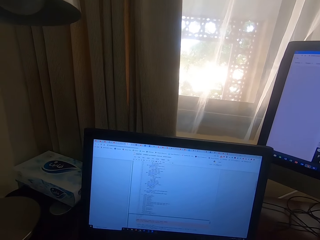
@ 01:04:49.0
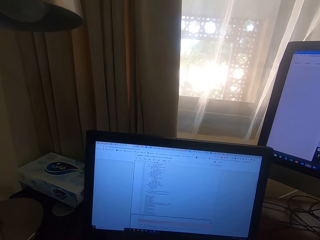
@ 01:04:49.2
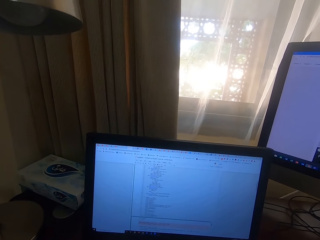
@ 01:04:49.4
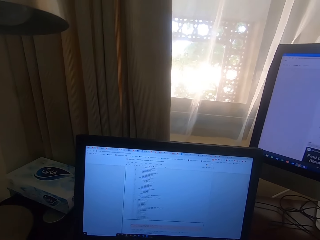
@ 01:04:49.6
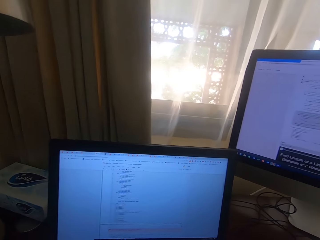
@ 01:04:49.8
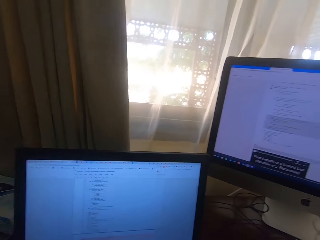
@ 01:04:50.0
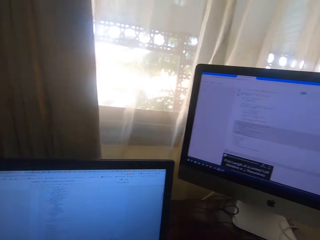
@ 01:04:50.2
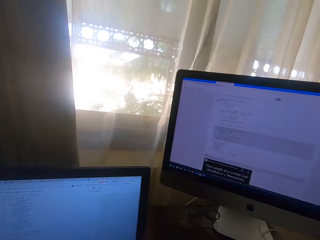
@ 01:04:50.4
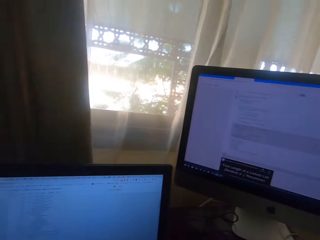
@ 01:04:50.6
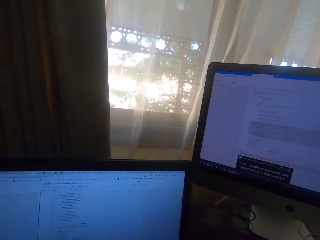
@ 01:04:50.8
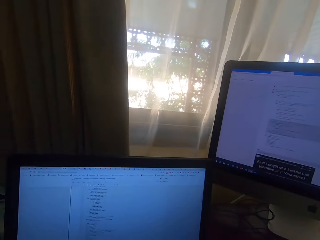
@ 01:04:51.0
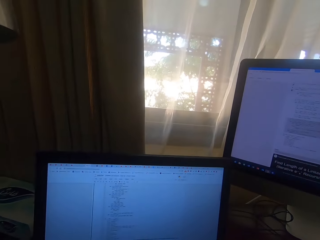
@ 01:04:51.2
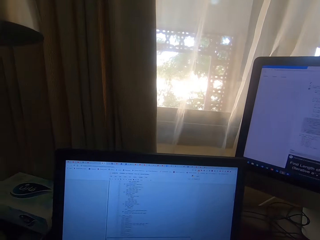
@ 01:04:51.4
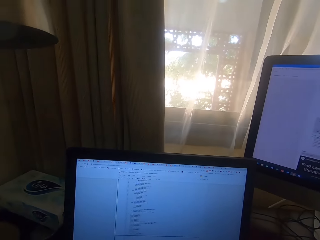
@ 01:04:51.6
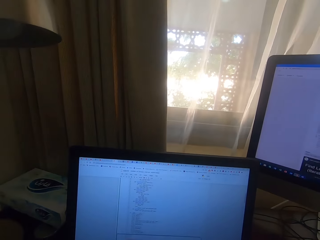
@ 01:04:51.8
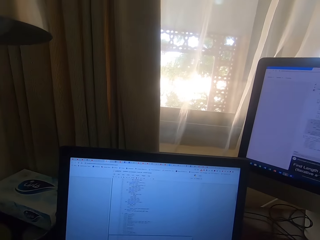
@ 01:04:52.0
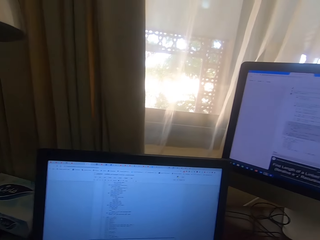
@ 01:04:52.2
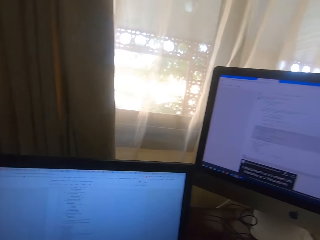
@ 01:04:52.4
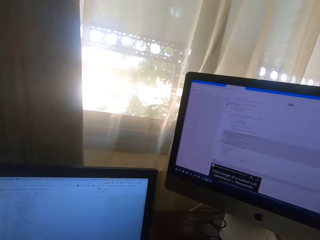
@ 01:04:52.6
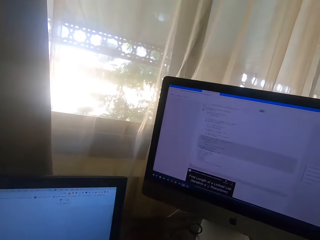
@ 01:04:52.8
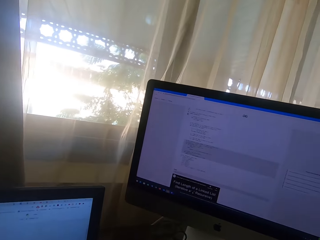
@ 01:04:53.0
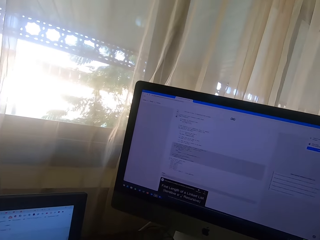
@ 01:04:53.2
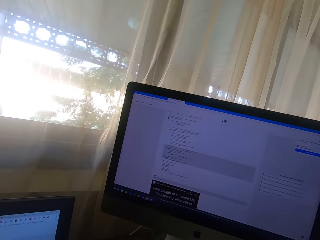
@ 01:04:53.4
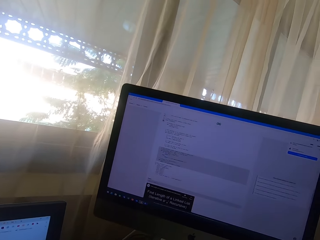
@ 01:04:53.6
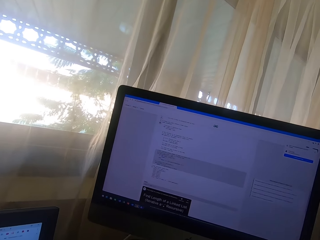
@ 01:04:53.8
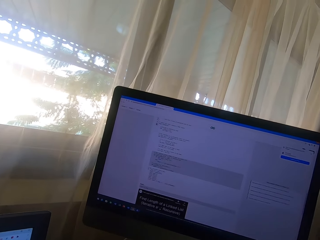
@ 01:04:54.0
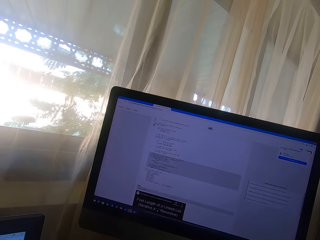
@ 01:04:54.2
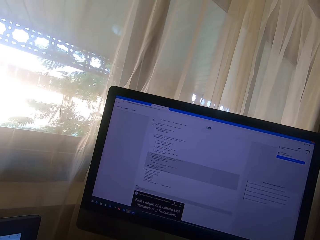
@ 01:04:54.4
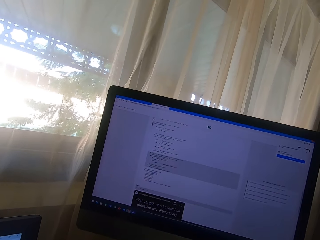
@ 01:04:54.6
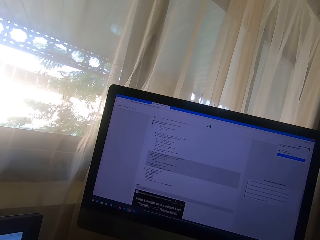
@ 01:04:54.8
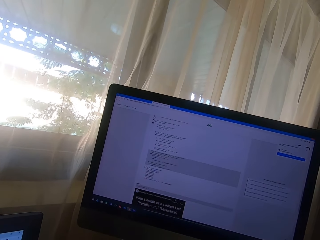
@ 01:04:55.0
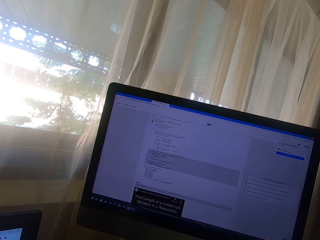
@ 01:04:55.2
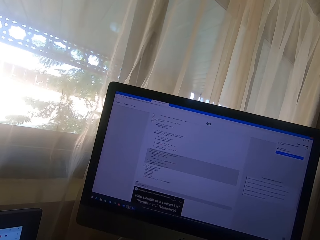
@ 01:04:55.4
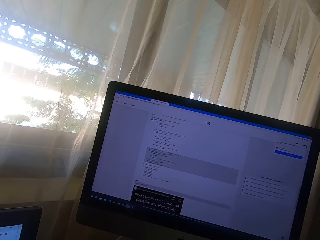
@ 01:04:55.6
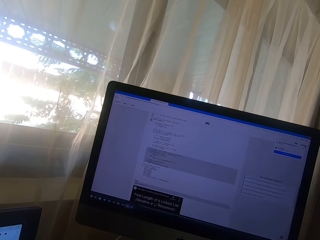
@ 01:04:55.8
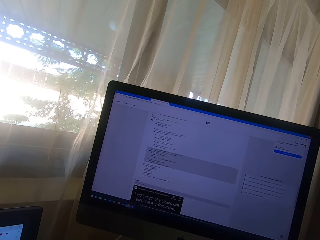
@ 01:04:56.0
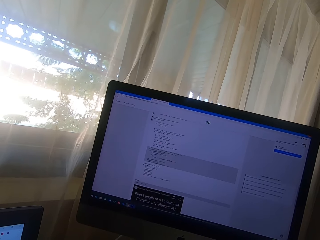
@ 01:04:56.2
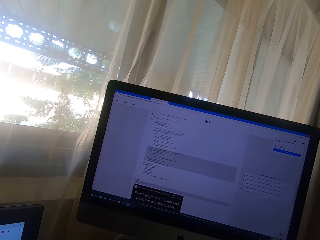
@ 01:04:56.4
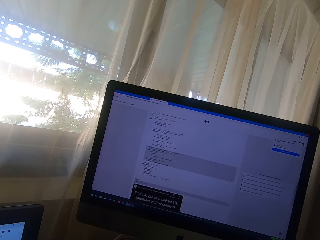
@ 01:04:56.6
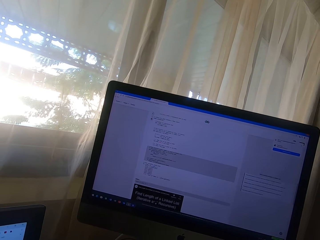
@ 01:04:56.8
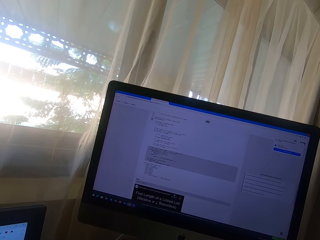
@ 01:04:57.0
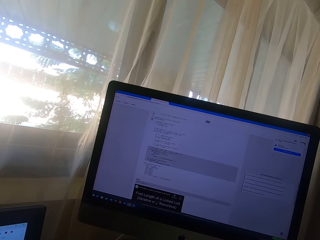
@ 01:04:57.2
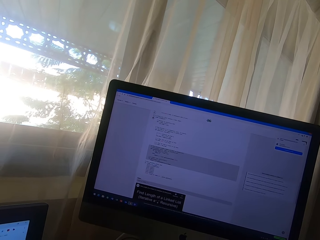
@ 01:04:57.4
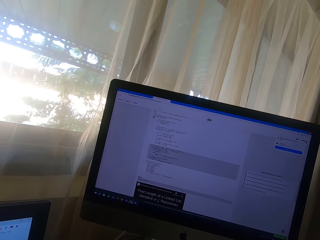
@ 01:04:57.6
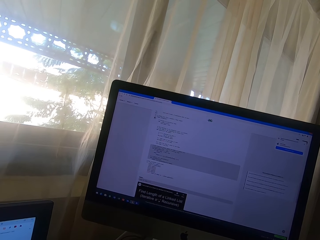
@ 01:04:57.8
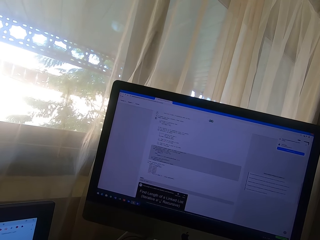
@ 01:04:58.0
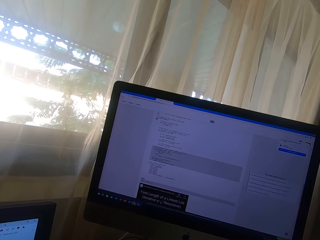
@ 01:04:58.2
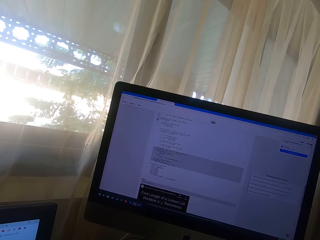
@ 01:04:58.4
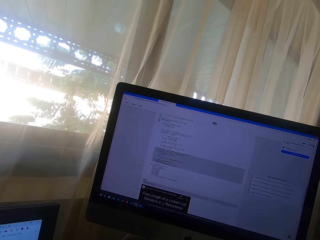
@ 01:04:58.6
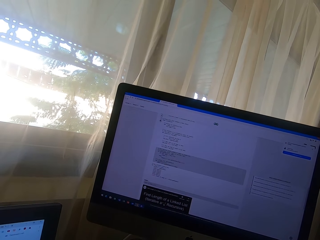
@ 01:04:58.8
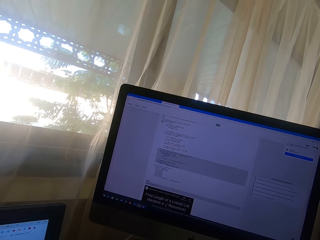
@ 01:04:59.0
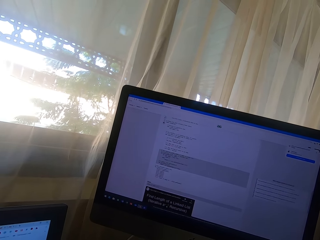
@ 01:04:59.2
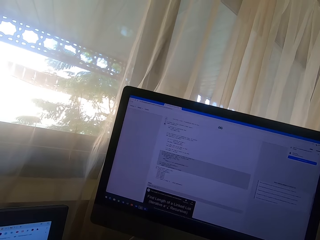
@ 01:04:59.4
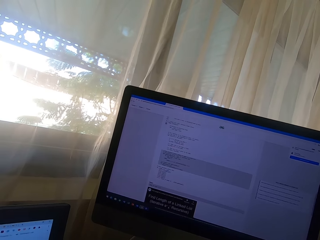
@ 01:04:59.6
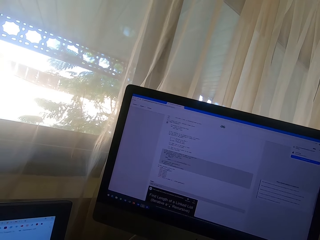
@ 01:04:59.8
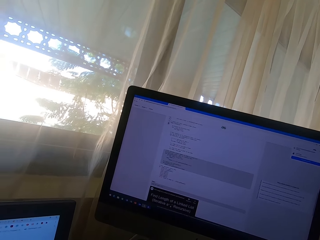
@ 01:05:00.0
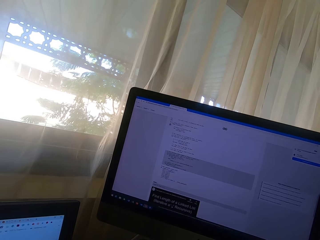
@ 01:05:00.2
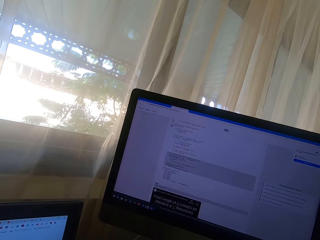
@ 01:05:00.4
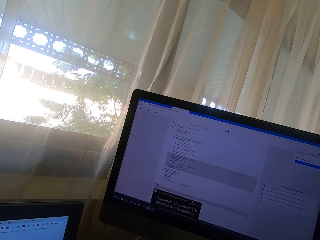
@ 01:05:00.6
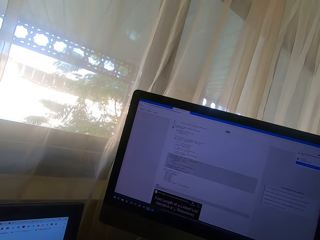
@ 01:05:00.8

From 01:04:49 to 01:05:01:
The camera wearer looks at the monitor. They look at the laptop. They look at the monitor.

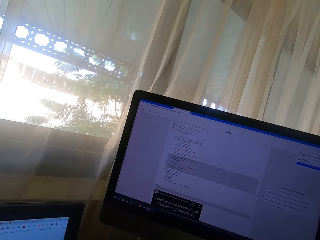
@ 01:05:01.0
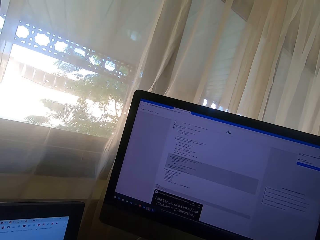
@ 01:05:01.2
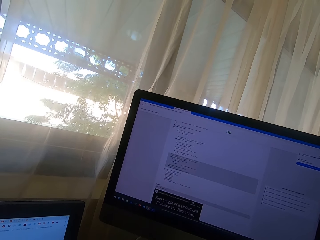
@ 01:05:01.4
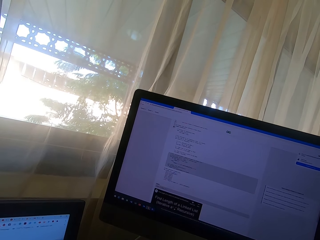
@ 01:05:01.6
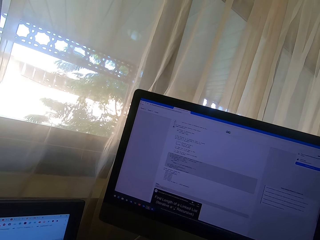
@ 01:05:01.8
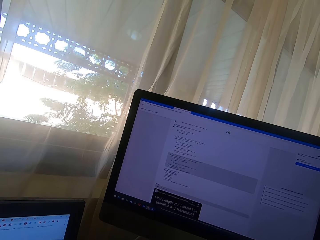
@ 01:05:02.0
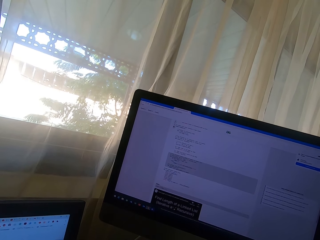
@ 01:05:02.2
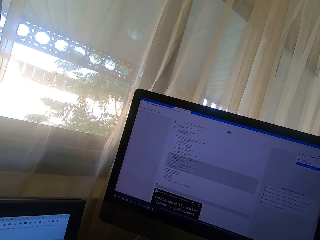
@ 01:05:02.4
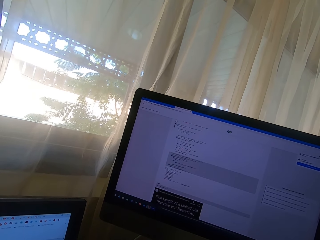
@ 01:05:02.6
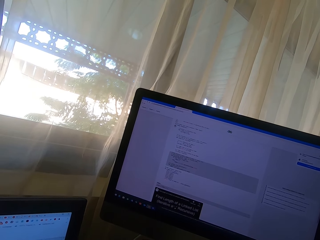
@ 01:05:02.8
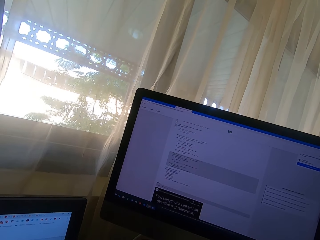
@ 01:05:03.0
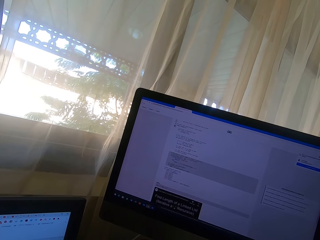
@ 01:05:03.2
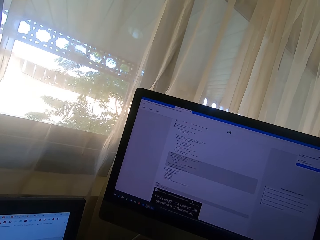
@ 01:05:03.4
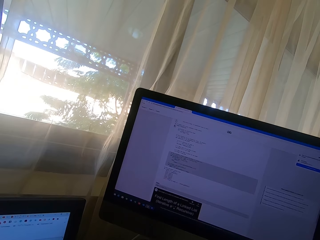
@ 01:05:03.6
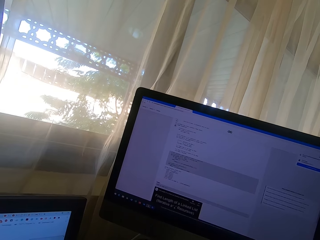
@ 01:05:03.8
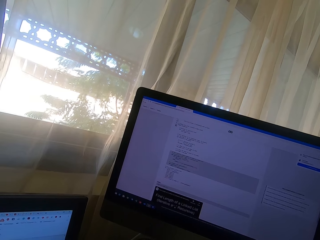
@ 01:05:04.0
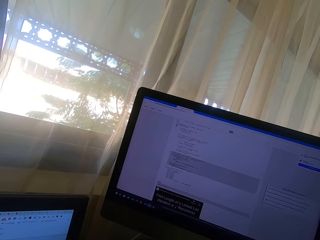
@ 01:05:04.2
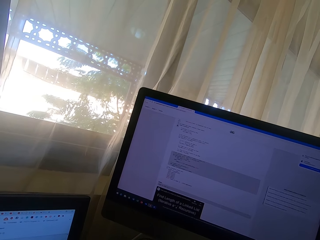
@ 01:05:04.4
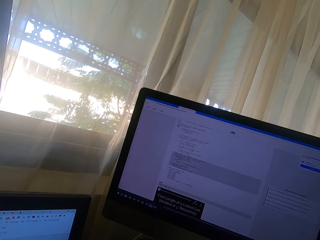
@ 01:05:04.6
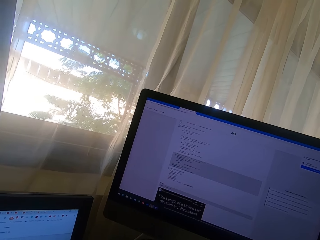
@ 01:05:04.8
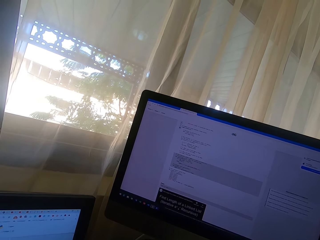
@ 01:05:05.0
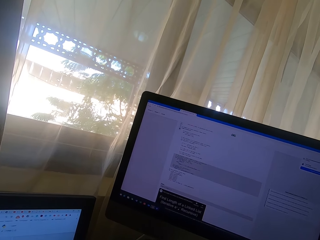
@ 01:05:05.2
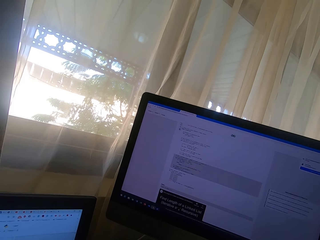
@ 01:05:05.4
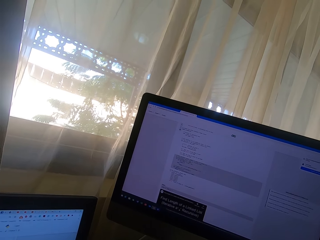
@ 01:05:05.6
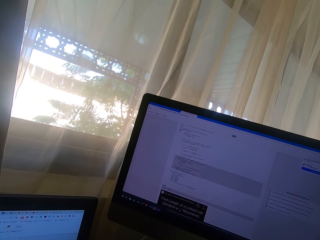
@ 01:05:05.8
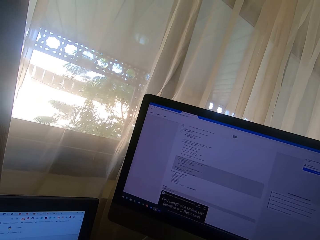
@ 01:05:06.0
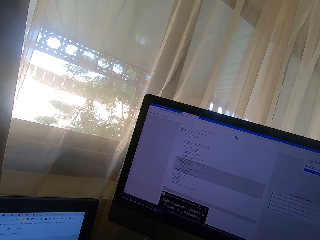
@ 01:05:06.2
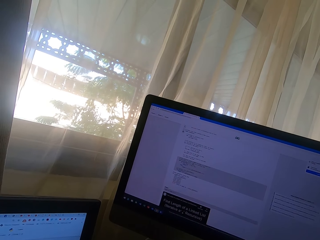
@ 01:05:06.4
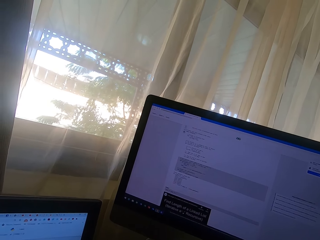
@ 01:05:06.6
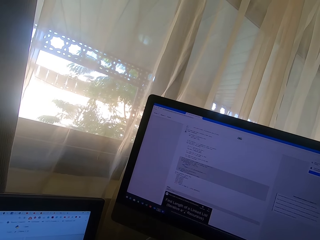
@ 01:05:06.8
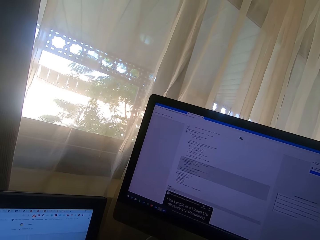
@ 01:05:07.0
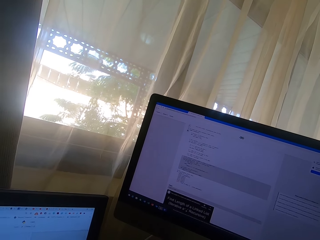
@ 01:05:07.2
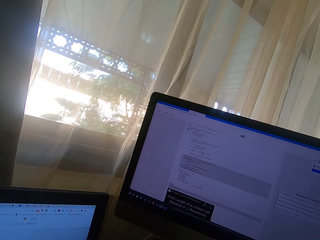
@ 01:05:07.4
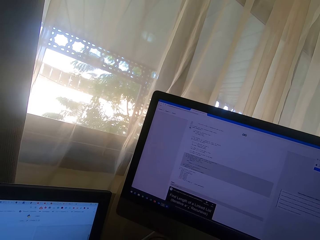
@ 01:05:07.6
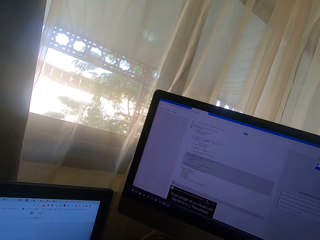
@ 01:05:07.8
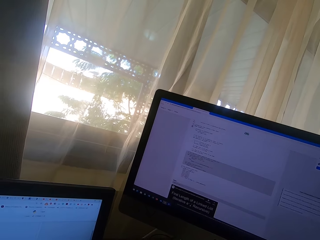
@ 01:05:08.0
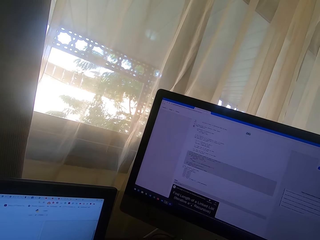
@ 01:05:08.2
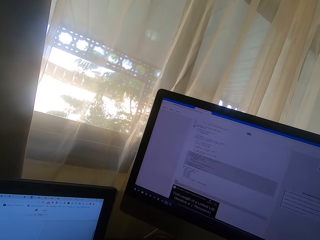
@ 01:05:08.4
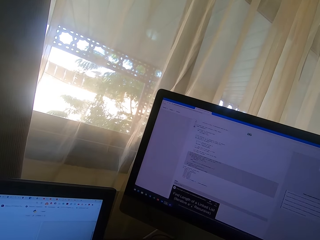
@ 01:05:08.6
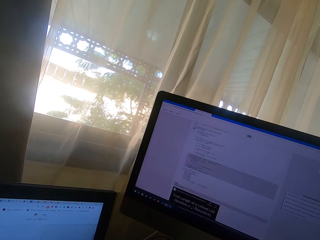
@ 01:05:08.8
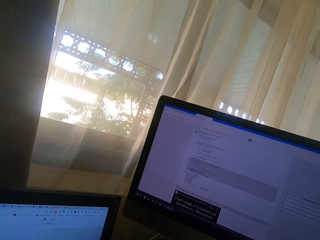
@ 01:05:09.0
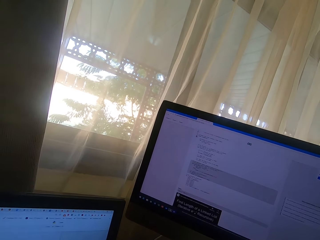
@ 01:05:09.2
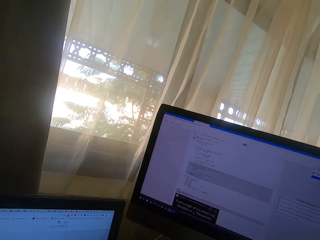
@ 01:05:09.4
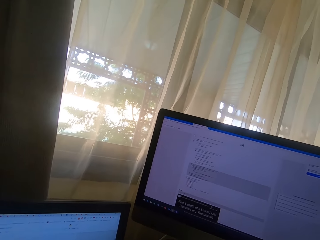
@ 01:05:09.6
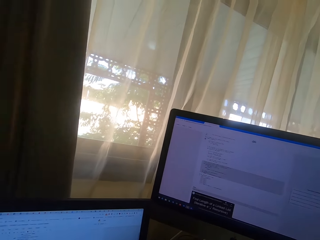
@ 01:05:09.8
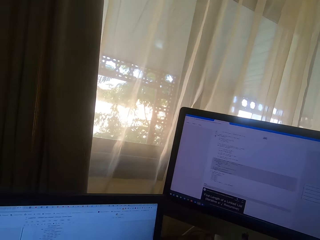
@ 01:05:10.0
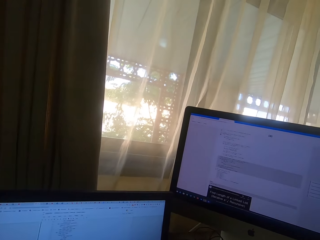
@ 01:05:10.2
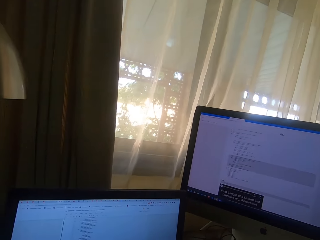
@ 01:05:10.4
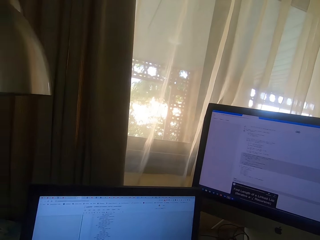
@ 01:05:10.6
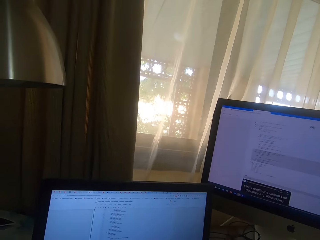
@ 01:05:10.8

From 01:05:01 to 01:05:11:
The camera wearer looks at the laptop.
